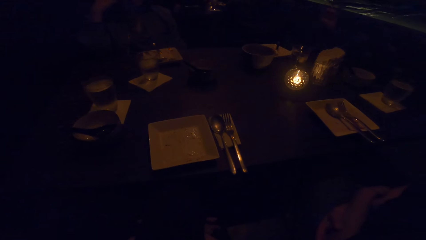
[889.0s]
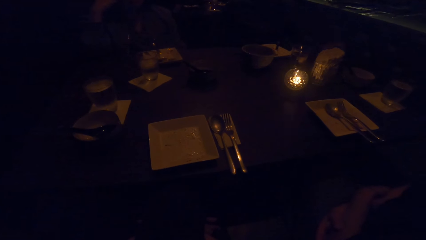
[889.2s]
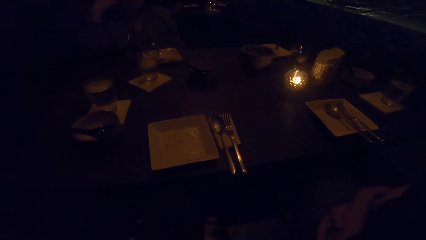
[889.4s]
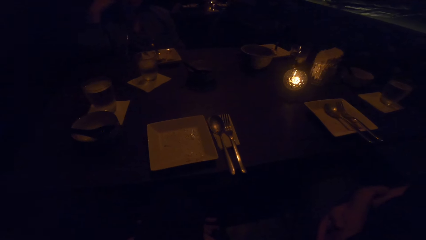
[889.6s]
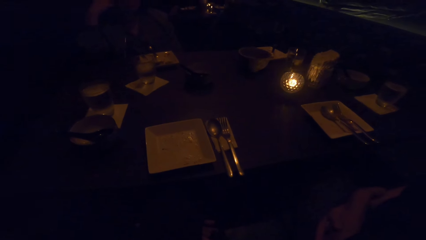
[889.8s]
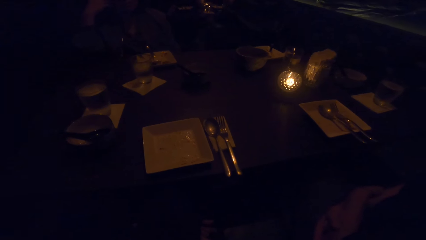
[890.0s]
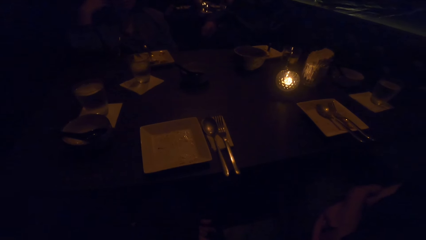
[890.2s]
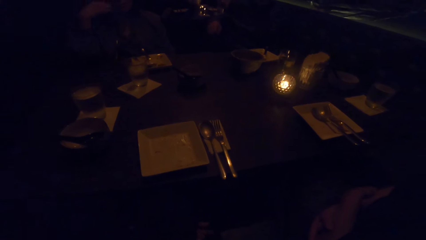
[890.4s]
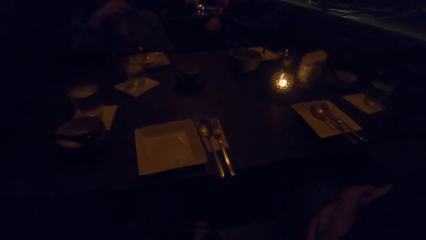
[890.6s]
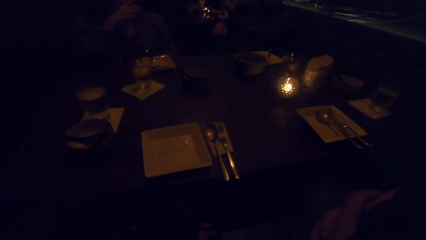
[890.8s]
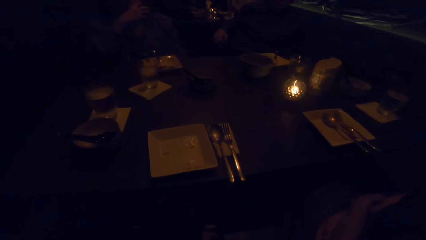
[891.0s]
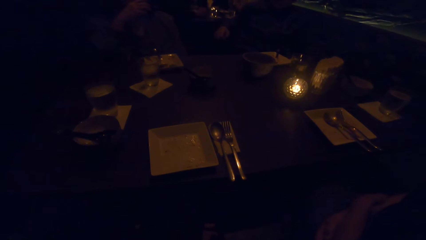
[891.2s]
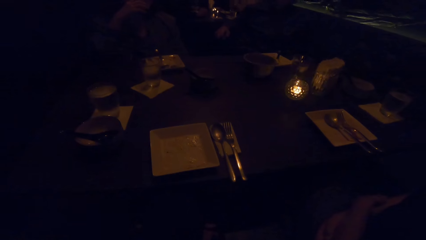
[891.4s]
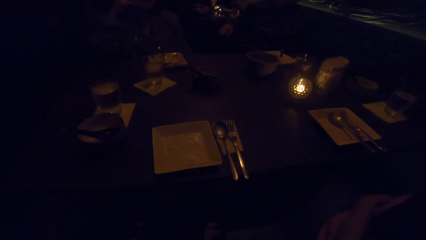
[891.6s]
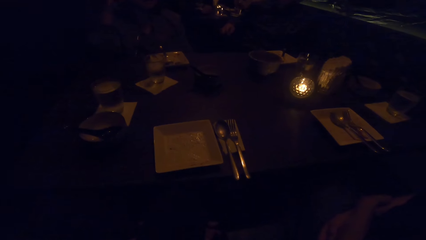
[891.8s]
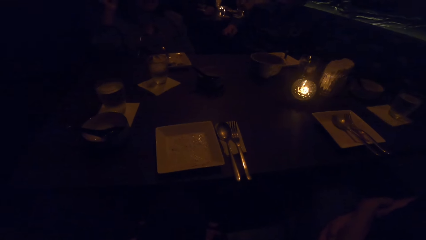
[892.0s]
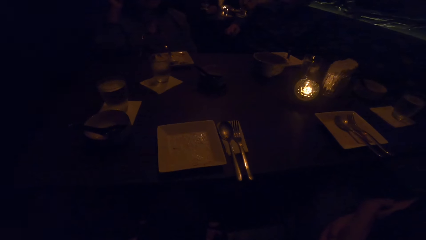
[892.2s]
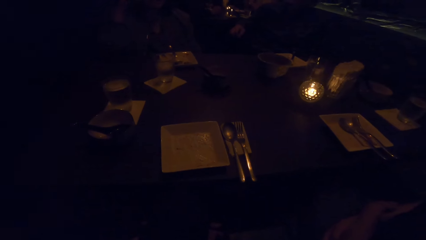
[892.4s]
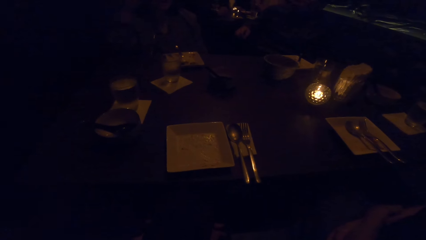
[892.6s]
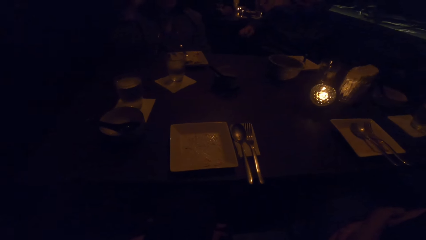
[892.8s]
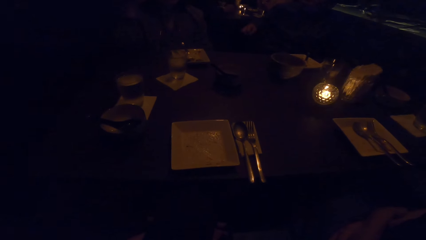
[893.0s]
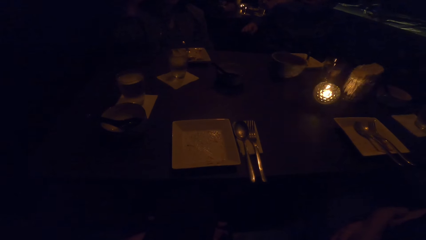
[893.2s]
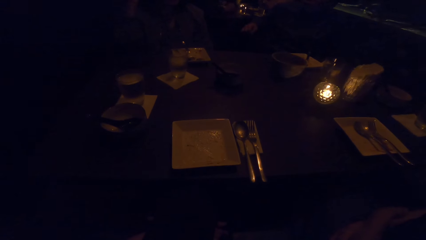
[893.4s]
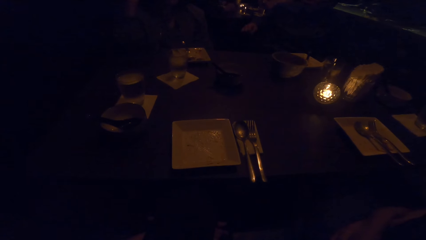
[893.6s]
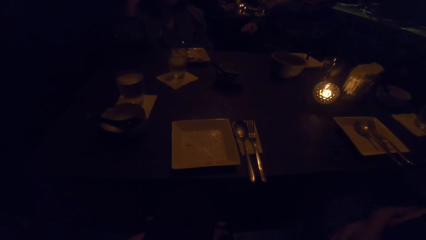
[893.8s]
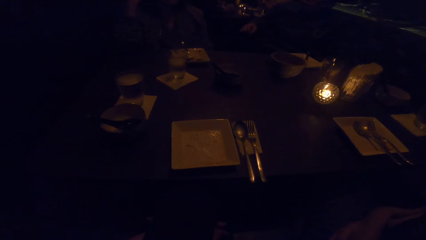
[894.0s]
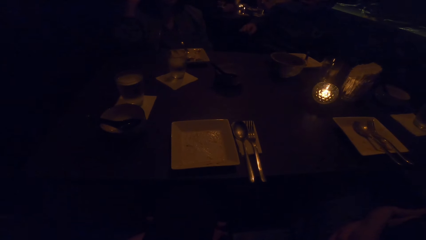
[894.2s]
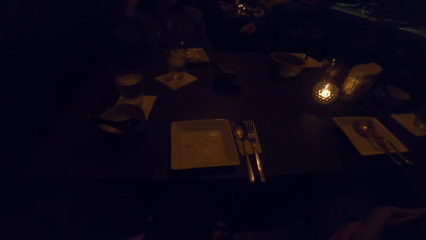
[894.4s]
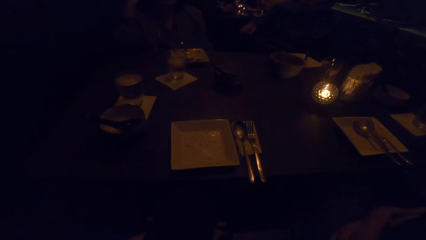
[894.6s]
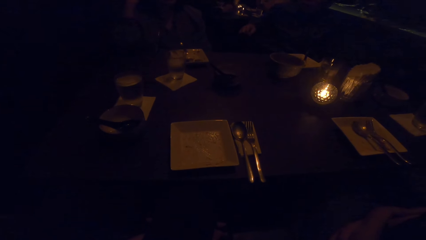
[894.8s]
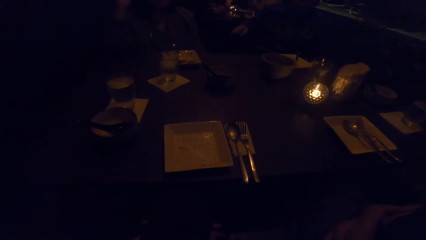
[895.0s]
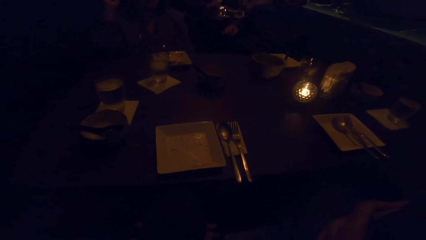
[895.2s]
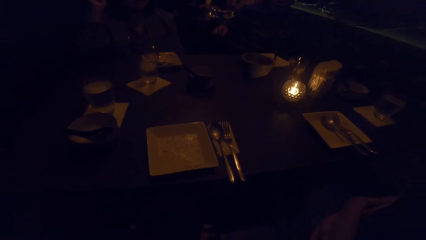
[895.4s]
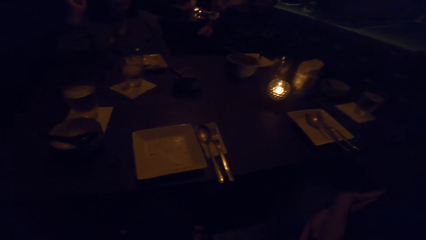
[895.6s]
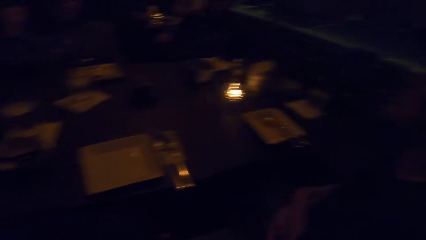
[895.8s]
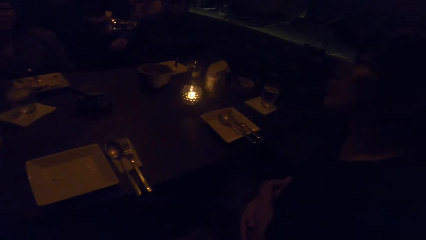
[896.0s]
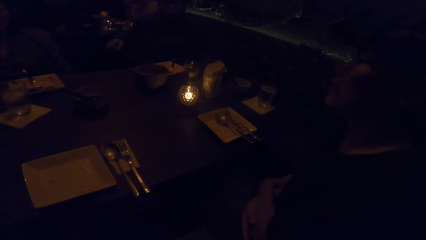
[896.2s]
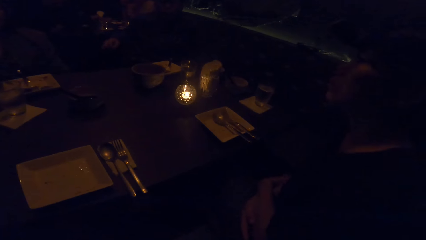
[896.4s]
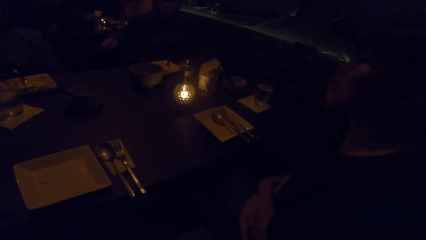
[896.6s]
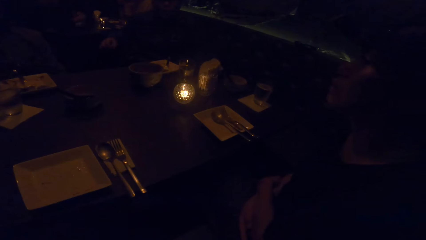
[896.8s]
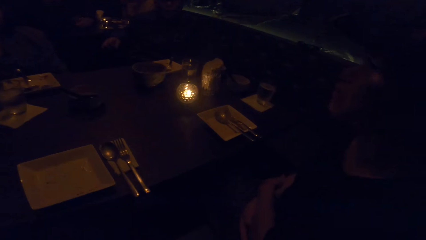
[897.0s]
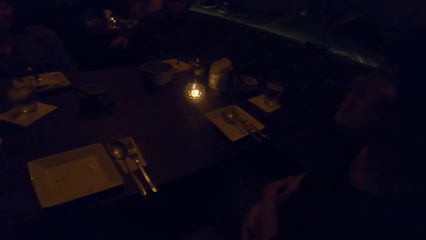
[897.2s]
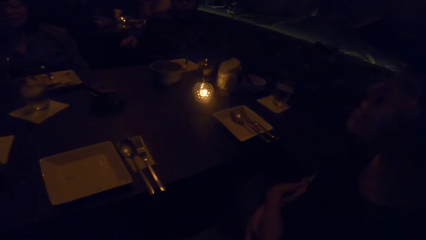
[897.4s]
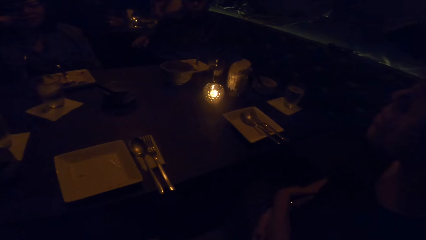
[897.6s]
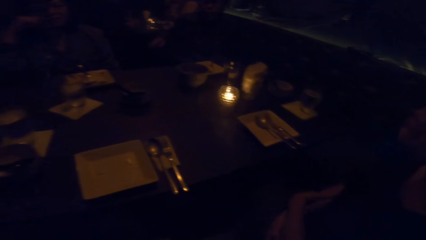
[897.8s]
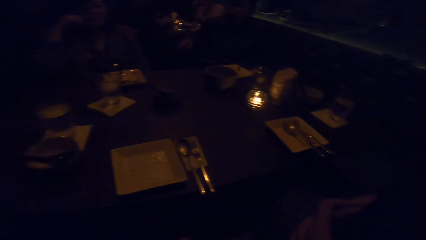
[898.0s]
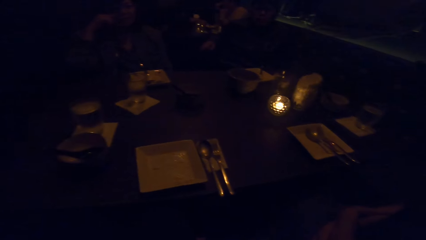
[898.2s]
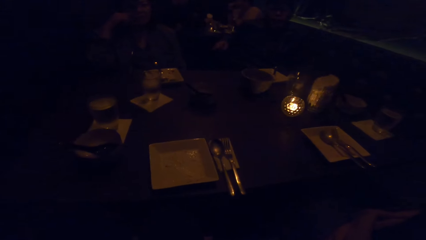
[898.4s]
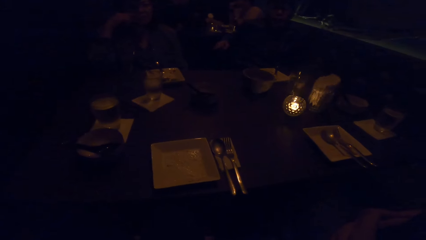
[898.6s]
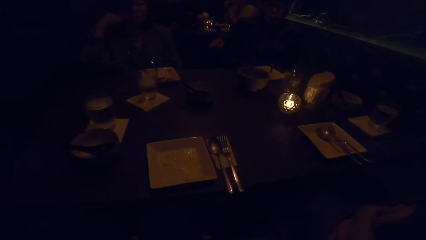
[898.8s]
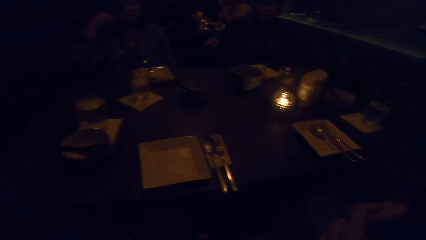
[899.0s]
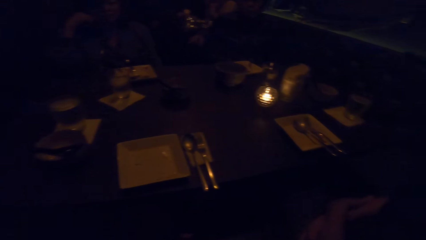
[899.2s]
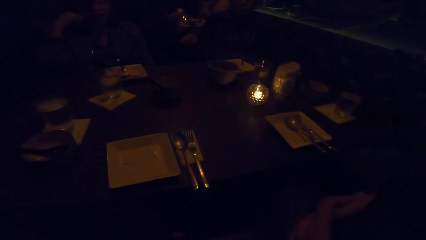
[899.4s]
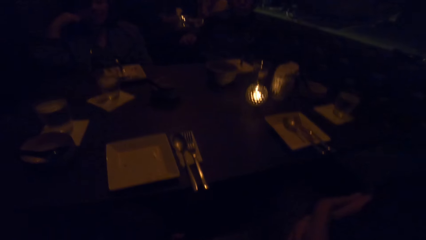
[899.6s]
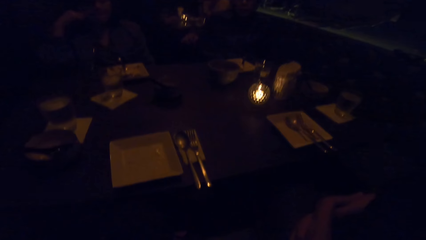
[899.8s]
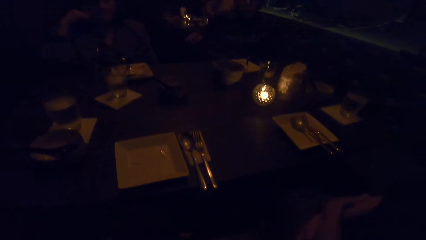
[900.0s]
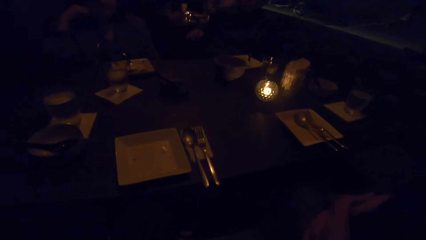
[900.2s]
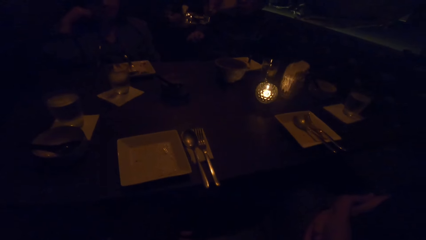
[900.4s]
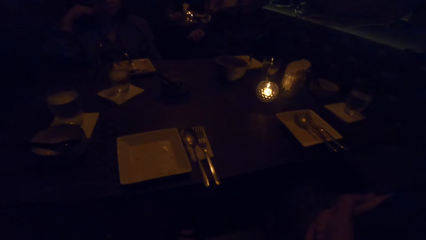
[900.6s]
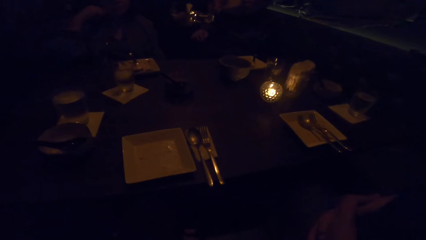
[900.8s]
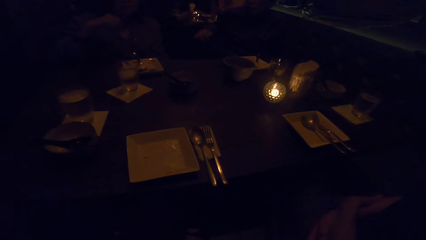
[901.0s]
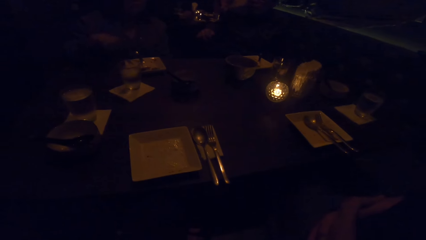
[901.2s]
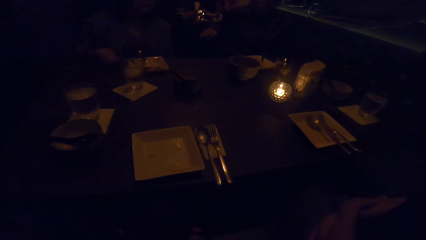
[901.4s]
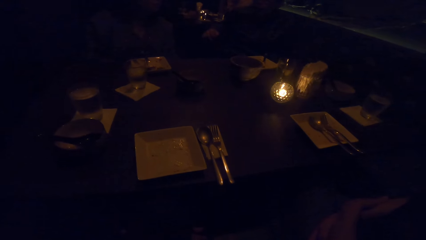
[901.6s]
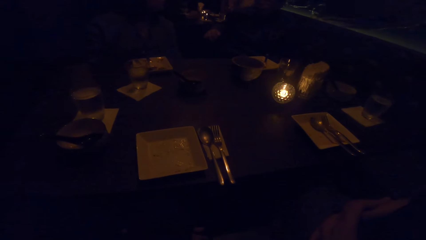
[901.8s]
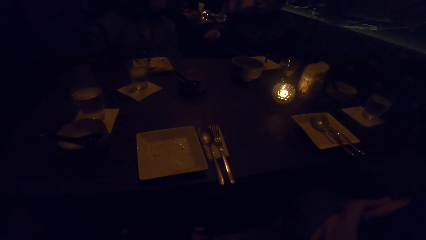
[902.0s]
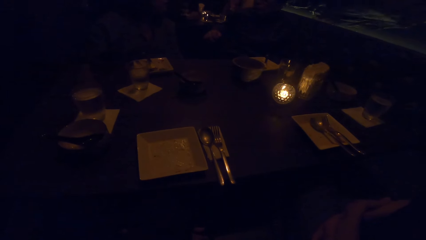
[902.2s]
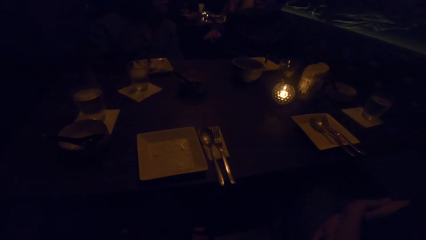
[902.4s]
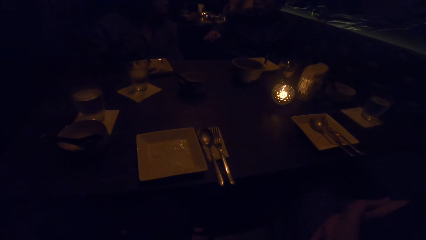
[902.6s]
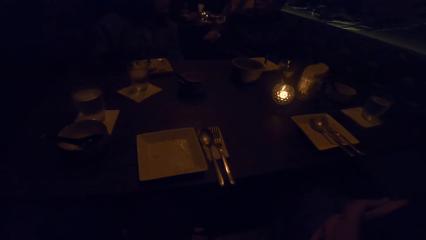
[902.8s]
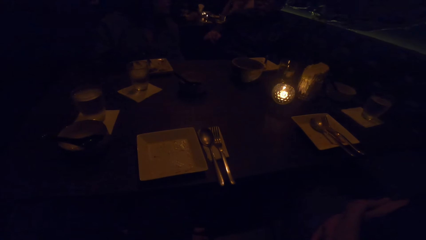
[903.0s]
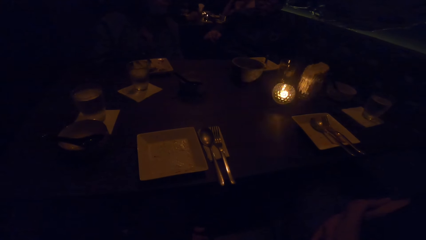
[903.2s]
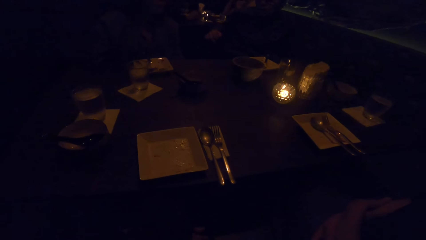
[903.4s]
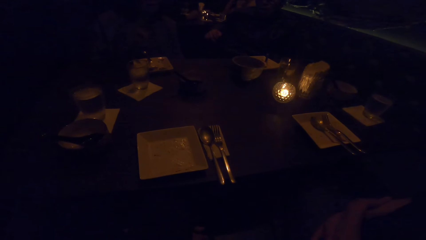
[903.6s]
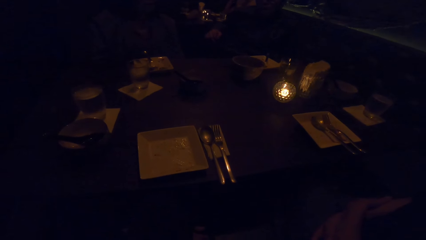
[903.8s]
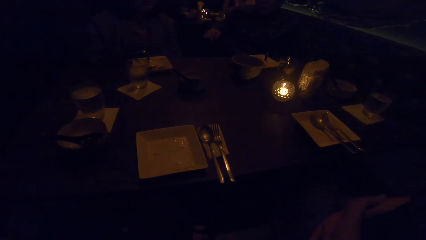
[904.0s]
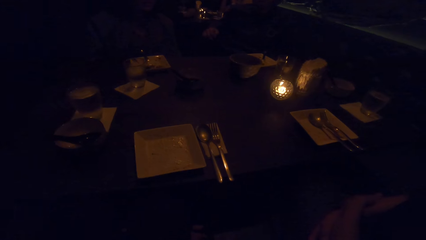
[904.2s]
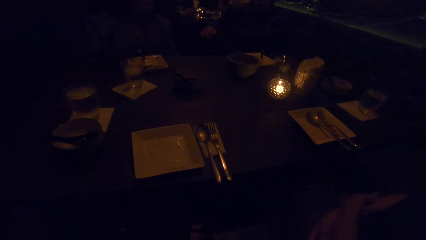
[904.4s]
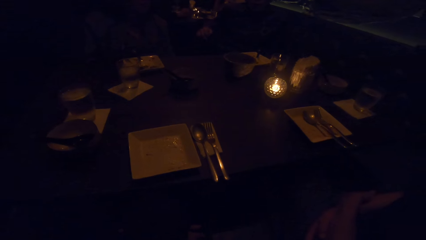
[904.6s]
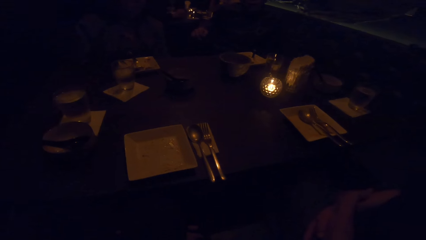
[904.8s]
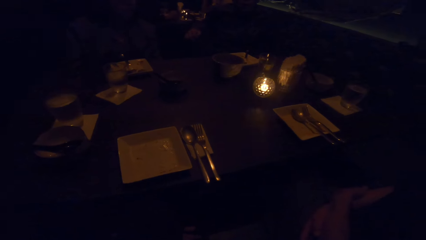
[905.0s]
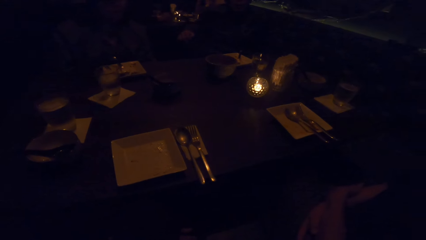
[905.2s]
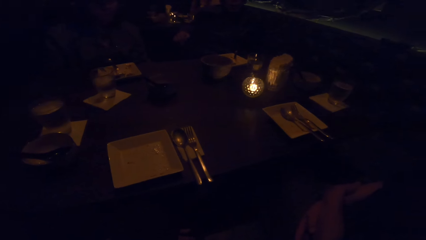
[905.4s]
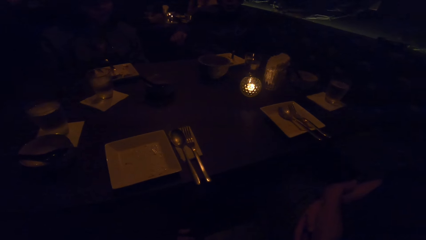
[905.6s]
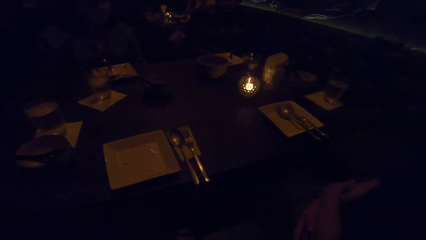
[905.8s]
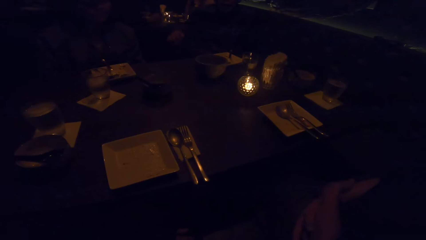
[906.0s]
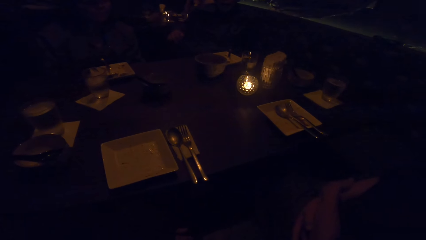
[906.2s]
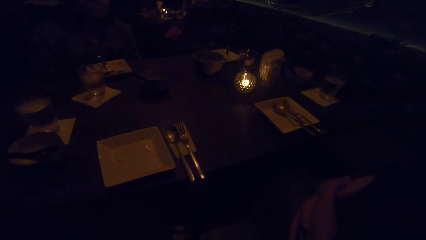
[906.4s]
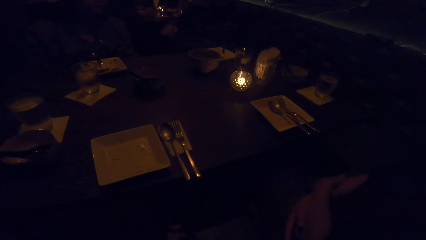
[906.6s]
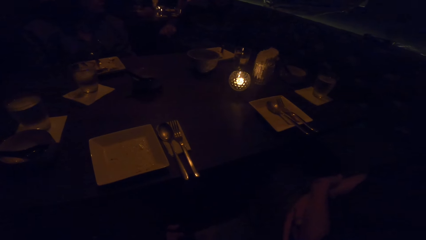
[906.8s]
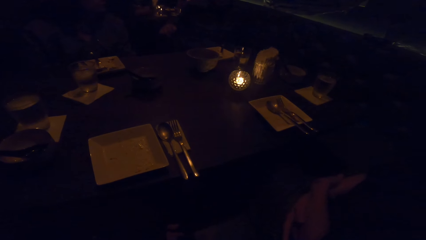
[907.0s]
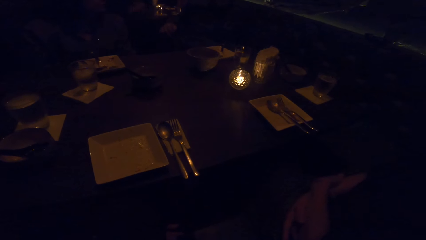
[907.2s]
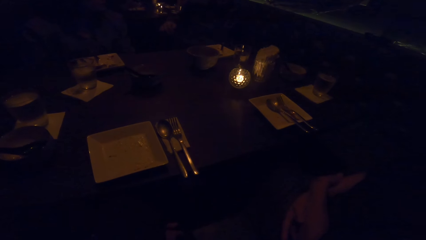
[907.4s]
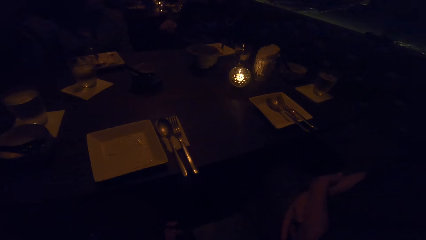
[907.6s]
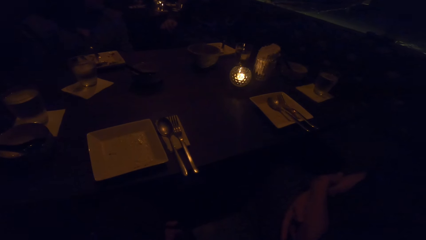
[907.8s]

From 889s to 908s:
The camera wearer looks at a woman. They look around the table.
